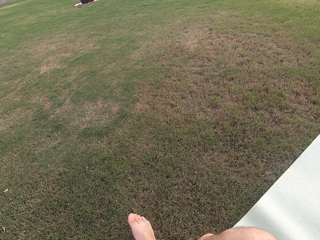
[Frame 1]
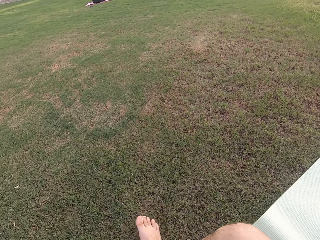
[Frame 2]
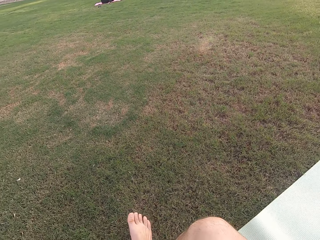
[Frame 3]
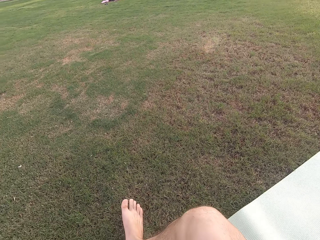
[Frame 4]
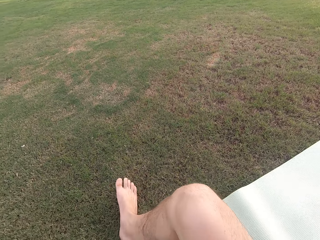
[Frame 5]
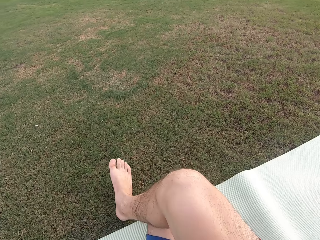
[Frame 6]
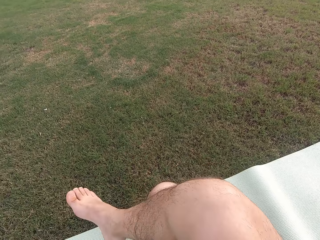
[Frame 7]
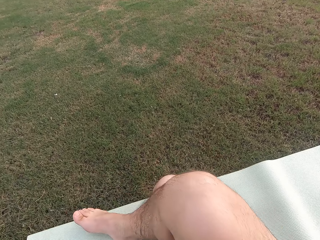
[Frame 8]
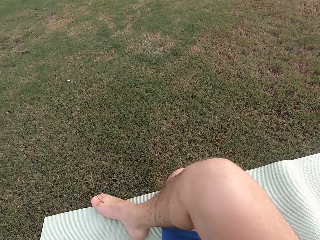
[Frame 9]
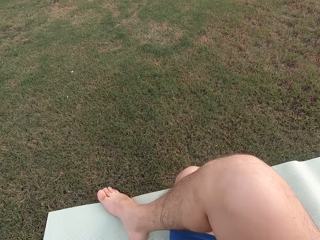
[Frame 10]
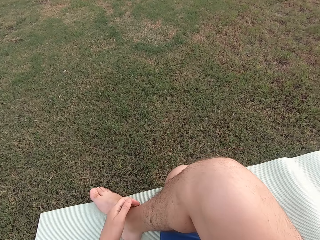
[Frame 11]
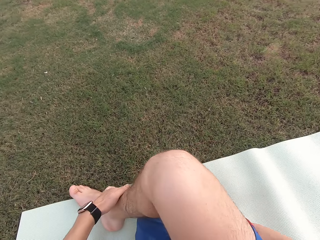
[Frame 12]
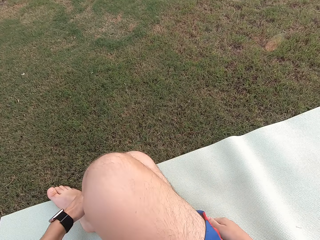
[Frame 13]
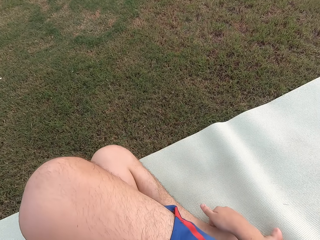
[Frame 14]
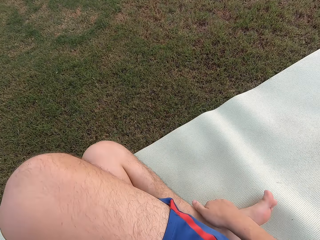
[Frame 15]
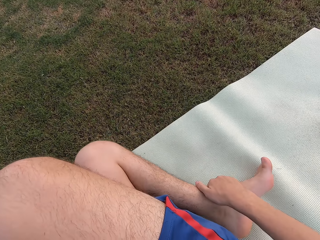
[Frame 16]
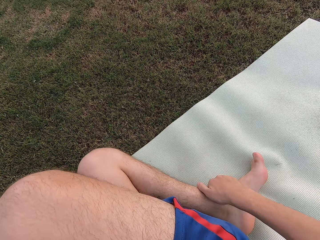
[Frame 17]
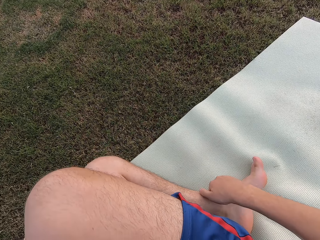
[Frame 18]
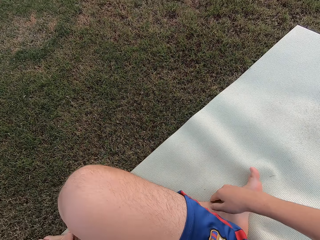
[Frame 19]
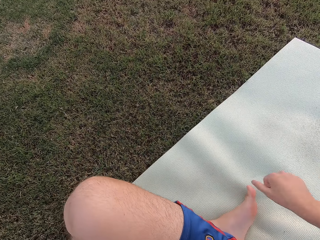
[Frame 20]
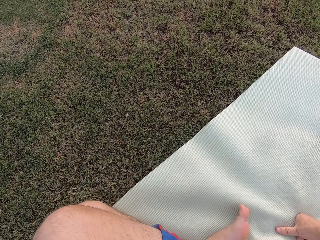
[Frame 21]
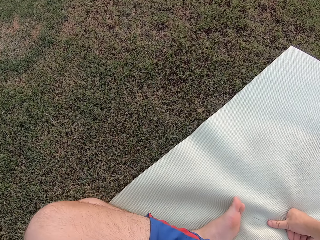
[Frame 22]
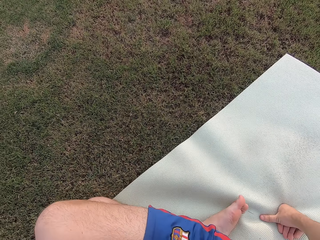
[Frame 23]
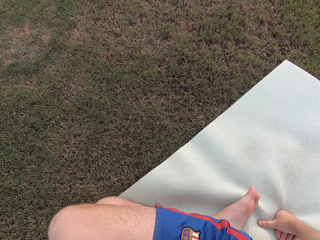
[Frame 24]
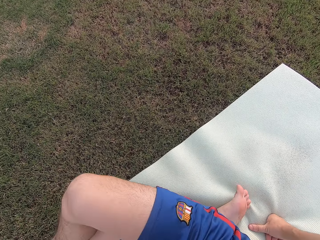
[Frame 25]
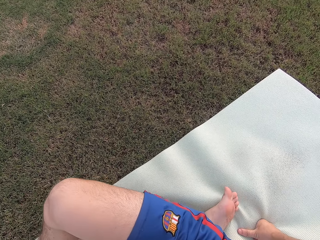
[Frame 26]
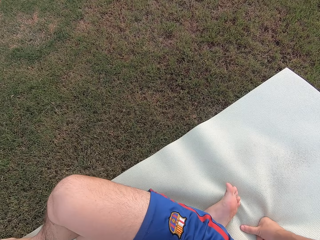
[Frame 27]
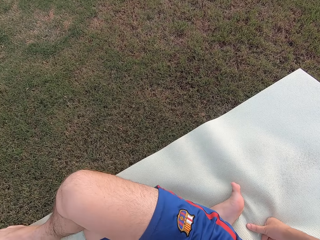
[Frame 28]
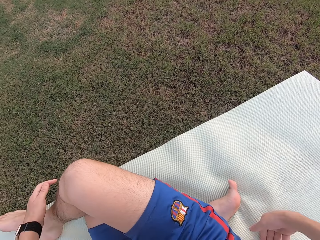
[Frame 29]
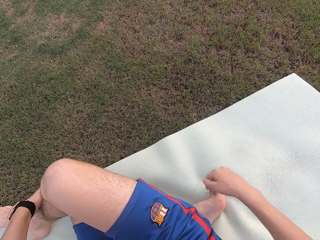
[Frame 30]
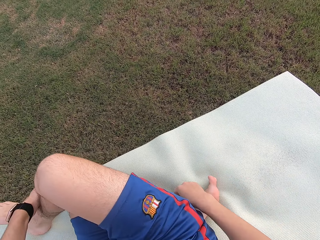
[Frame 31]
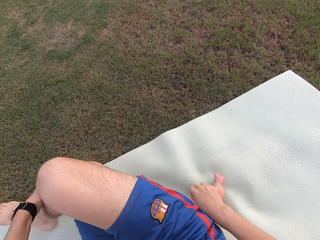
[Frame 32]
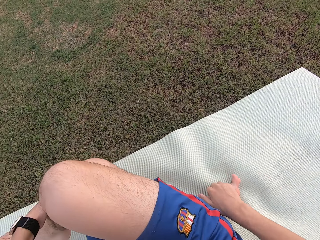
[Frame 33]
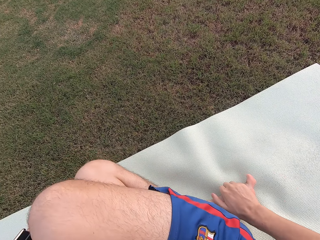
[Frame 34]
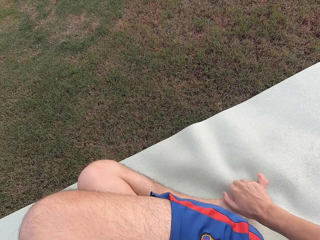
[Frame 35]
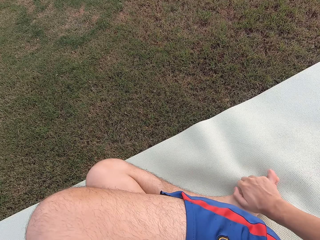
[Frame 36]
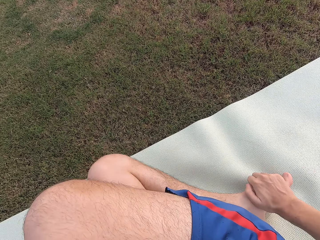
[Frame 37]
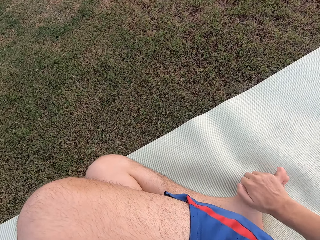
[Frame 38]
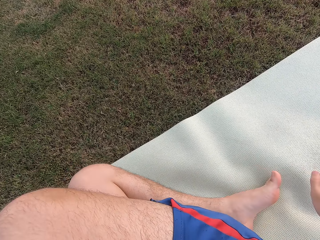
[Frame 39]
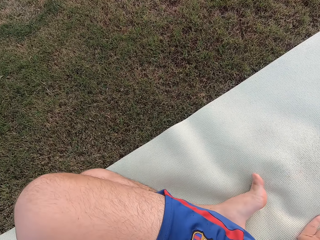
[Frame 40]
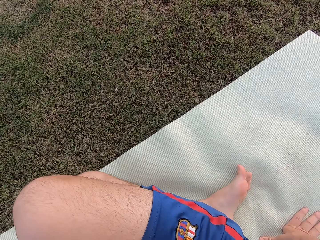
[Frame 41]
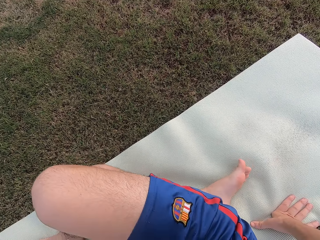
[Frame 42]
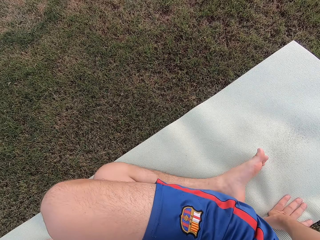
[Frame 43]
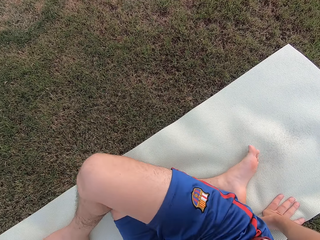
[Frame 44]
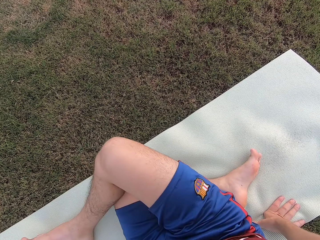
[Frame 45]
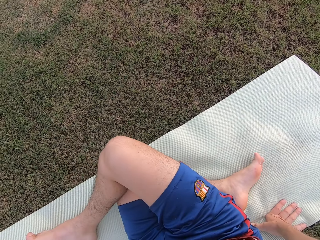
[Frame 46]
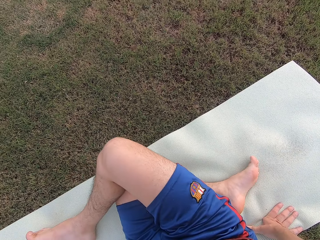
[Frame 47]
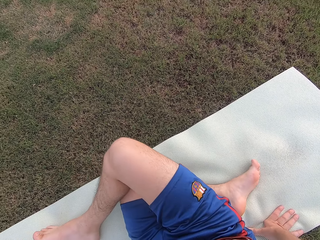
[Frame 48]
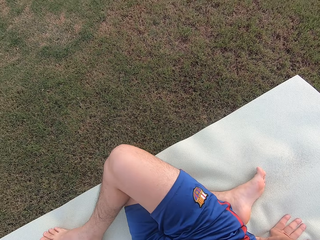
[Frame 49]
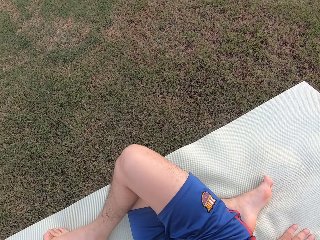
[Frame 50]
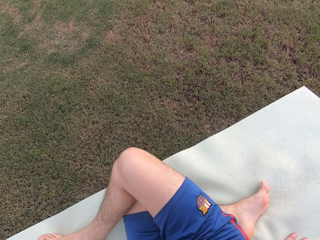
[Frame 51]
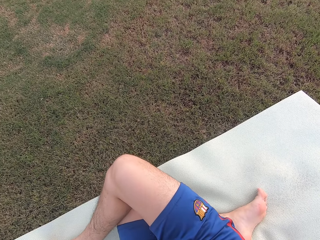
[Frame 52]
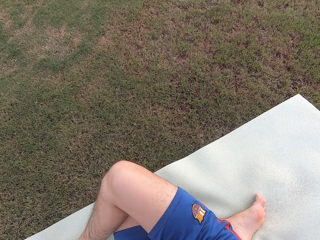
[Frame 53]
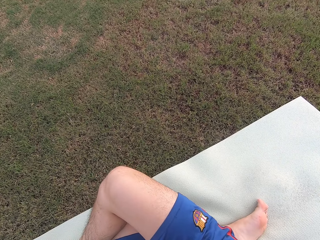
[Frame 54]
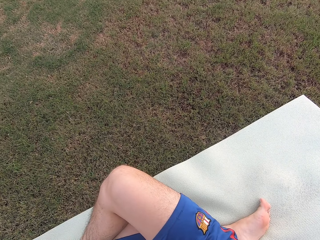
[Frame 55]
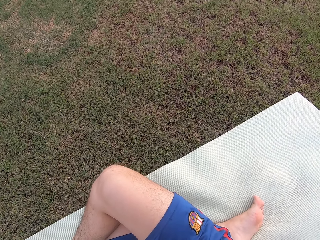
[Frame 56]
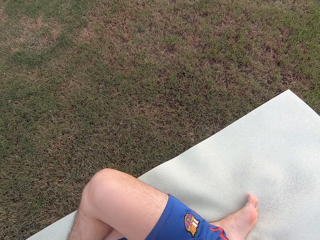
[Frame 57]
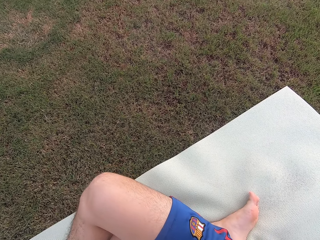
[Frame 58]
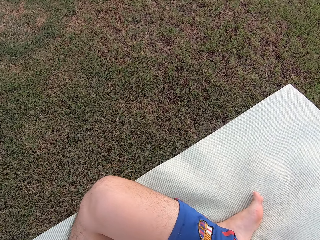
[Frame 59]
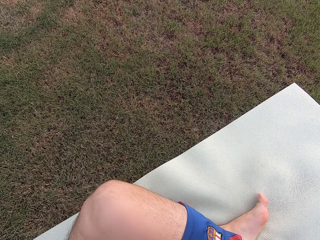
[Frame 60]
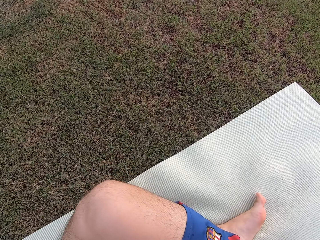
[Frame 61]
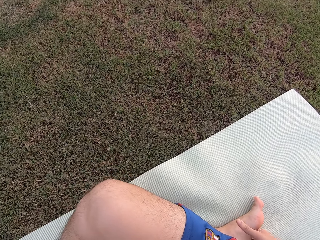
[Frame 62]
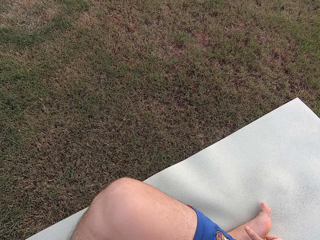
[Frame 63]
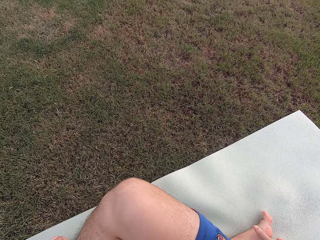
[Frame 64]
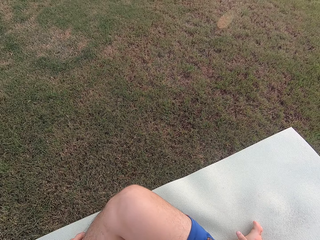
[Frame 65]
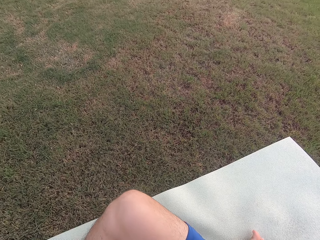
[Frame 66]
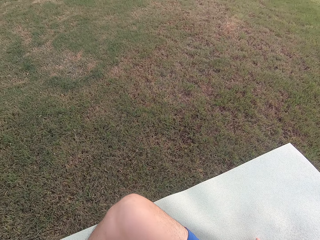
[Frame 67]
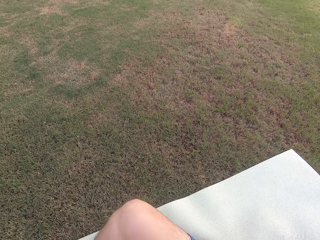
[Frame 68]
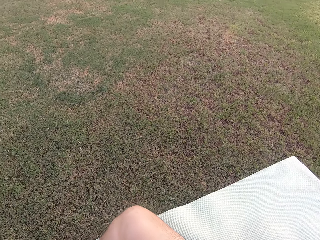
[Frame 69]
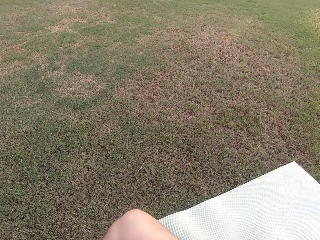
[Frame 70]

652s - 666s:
The camera wearer moves his right leg to the left. He touches on the mat. He touches the foot. He touches on the mat.

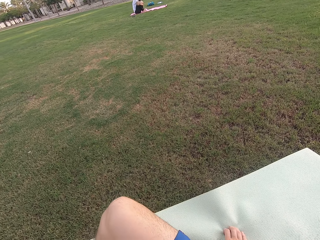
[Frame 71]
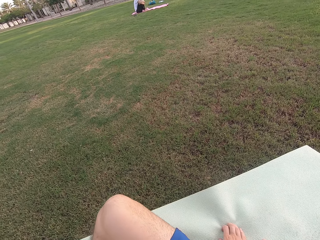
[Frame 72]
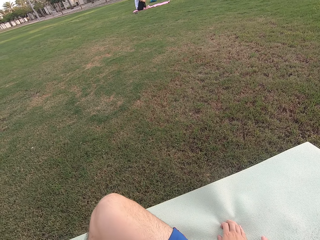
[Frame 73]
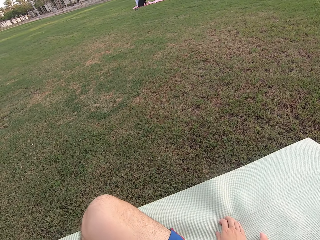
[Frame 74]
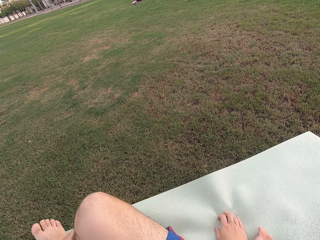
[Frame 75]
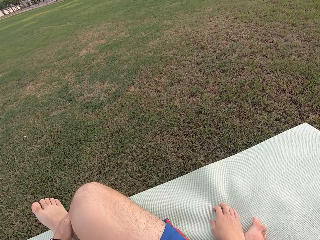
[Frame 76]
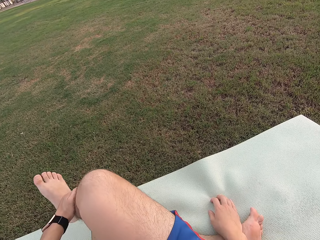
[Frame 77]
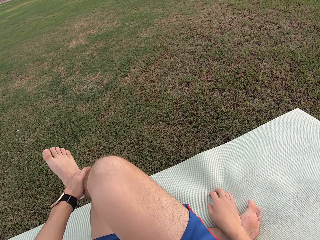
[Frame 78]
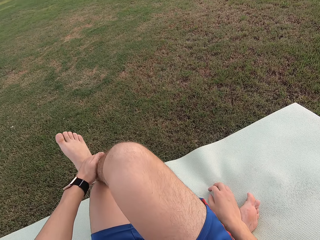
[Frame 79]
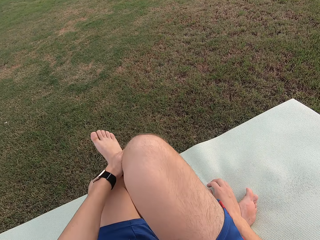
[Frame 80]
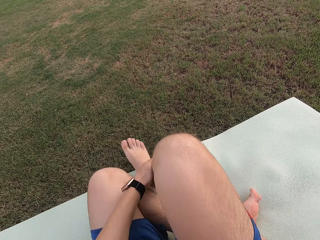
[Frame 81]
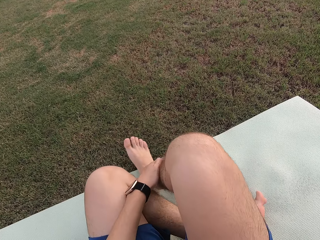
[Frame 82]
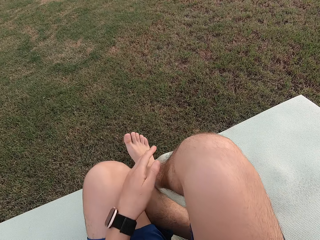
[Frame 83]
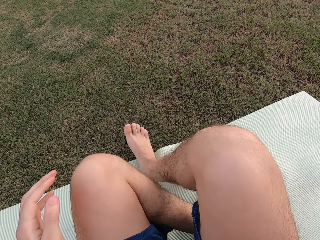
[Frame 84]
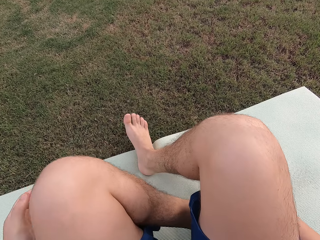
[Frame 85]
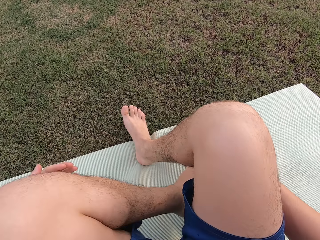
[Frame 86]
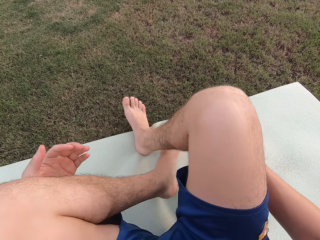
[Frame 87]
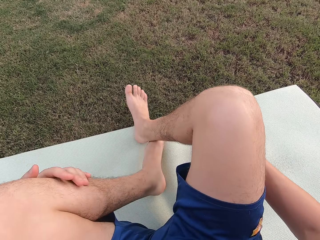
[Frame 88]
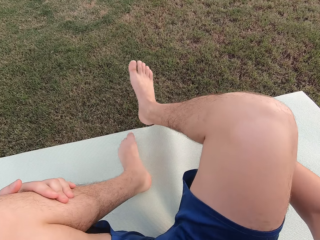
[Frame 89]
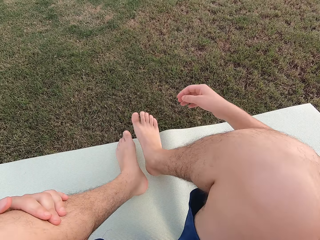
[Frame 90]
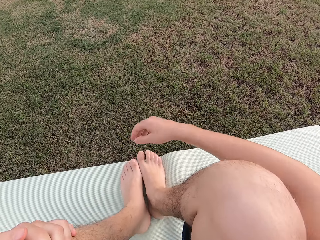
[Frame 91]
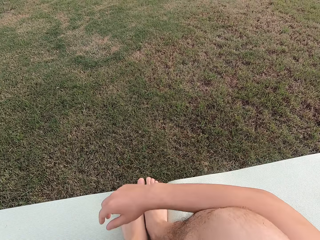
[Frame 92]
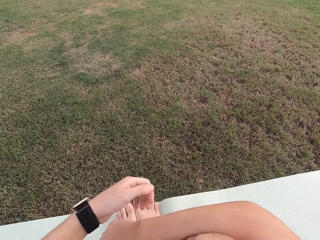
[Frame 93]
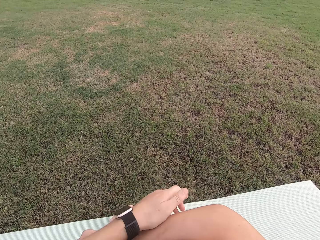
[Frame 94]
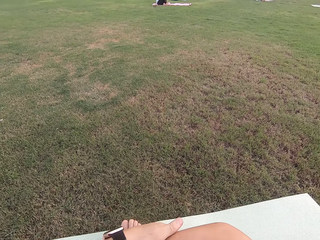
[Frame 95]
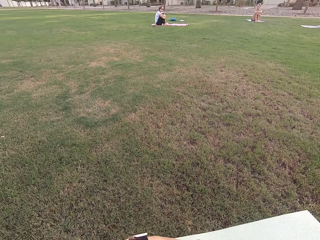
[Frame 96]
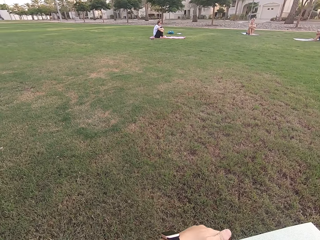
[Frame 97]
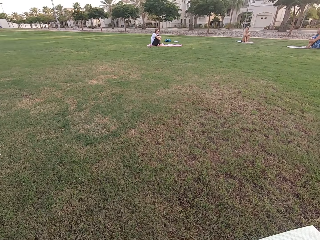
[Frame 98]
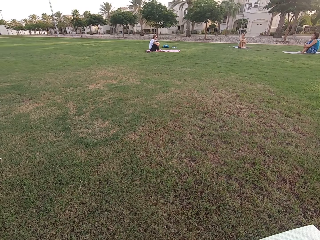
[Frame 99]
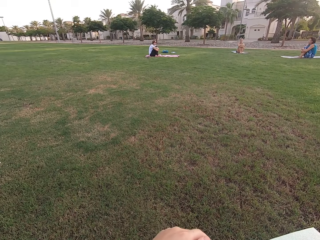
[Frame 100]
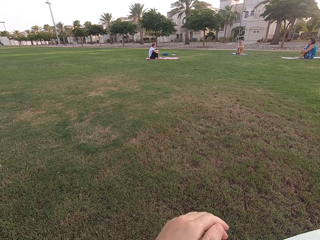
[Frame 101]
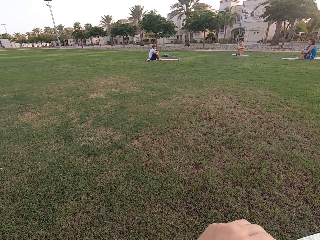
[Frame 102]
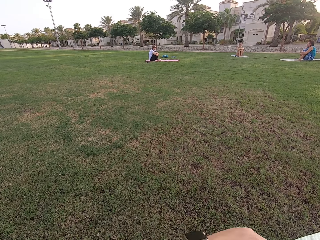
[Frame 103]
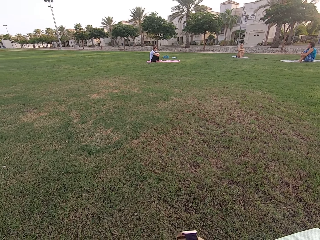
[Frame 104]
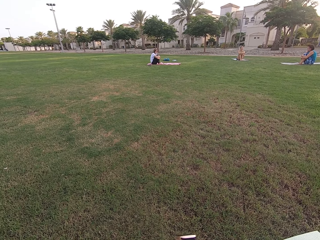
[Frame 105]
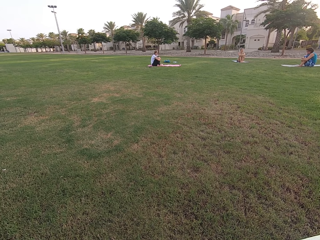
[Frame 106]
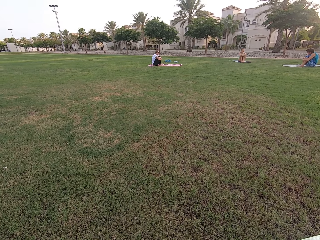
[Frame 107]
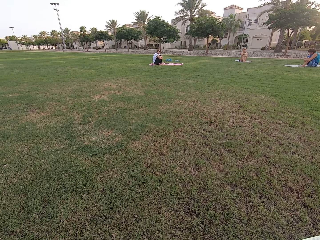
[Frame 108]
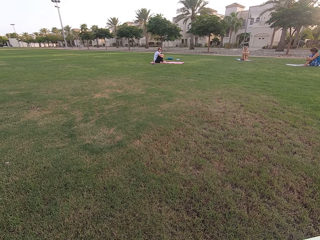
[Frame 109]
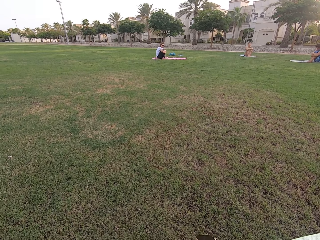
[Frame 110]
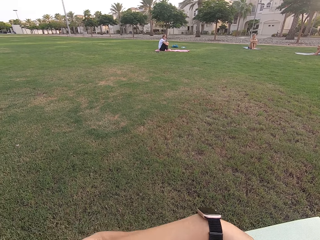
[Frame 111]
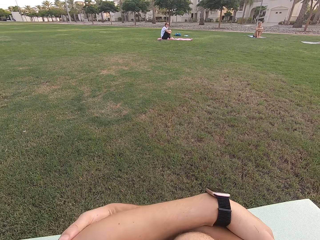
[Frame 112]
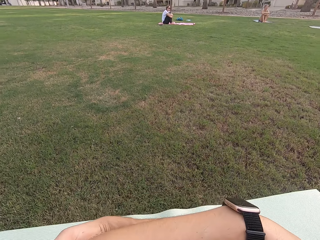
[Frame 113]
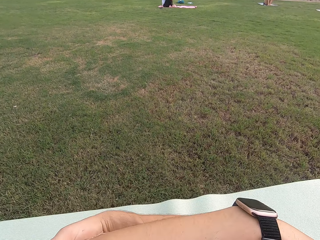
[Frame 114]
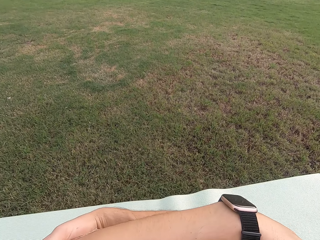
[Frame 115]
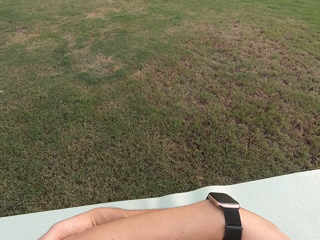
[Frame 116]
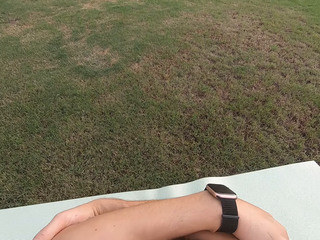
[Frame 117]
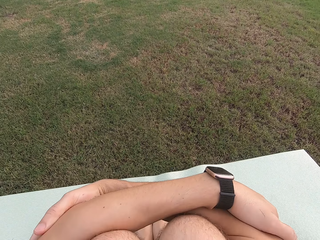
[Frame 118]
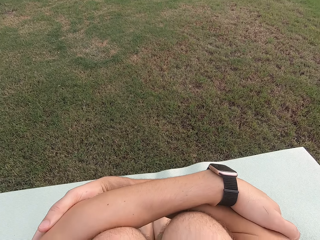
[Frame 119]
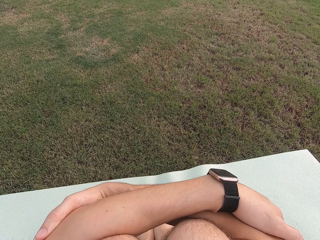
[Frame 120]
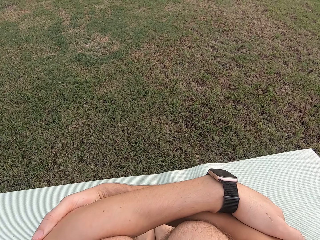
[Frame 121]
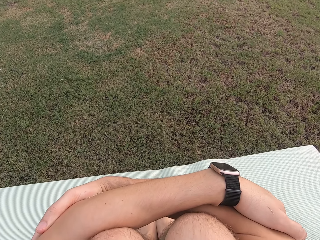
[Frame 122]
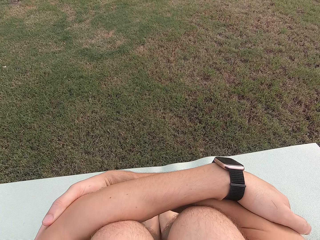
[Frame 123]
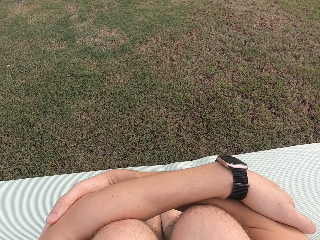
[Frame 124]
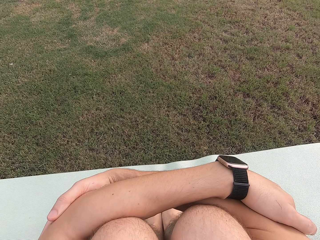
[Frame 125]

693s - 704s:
The camera wearer moves to the right. He holds the left leg. He folds his hands.
